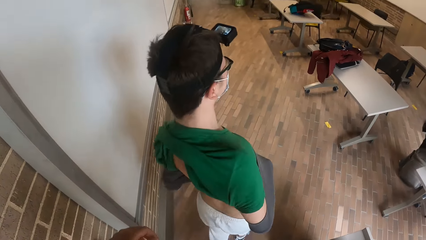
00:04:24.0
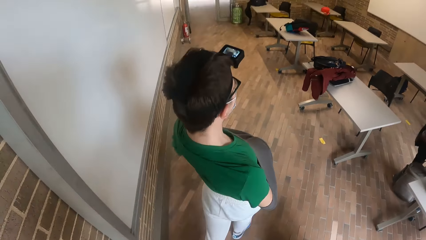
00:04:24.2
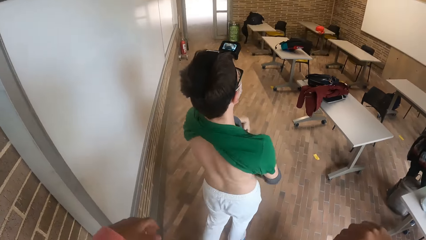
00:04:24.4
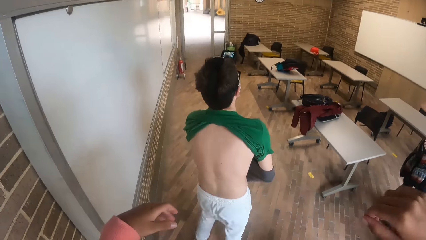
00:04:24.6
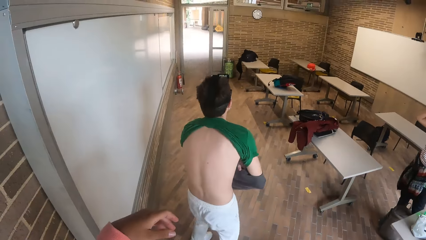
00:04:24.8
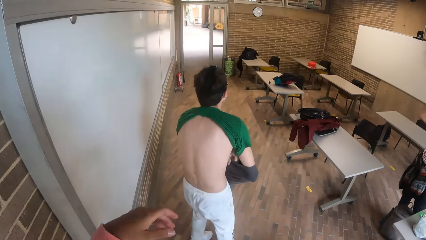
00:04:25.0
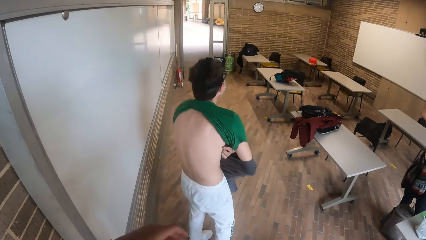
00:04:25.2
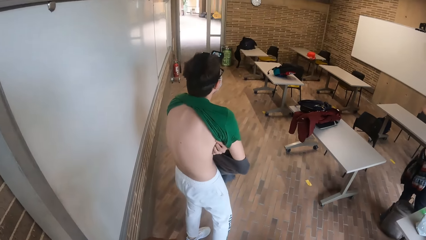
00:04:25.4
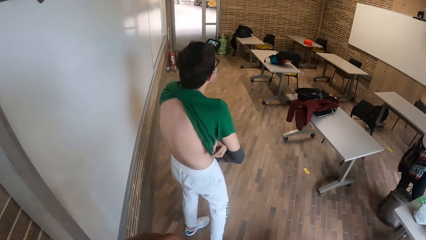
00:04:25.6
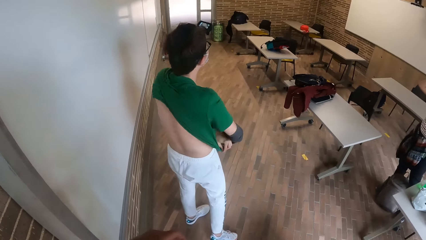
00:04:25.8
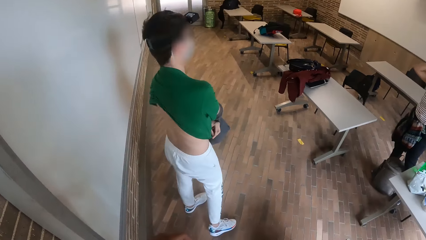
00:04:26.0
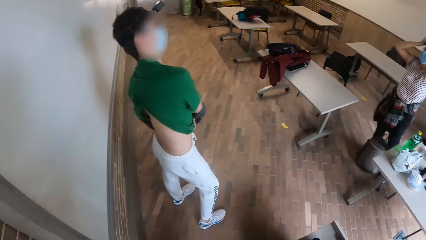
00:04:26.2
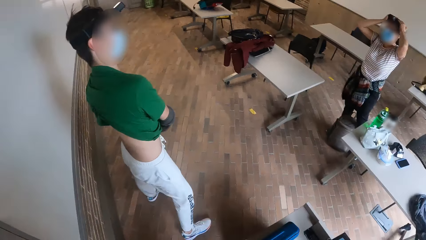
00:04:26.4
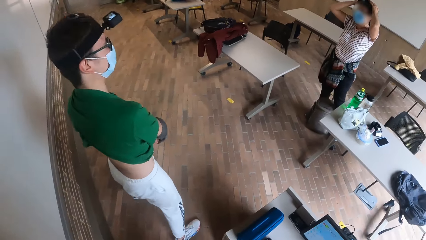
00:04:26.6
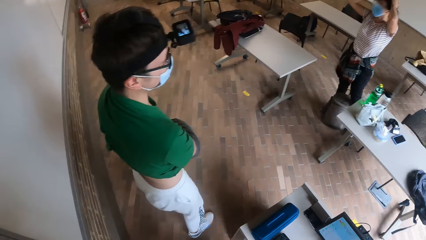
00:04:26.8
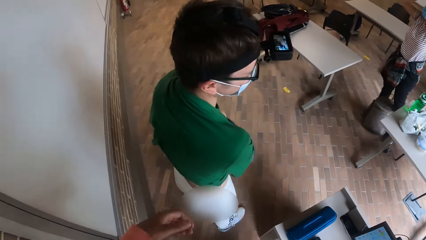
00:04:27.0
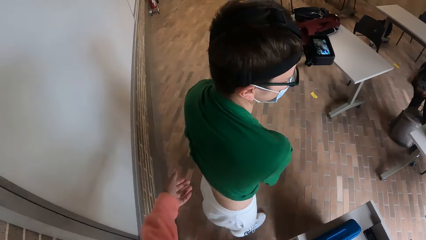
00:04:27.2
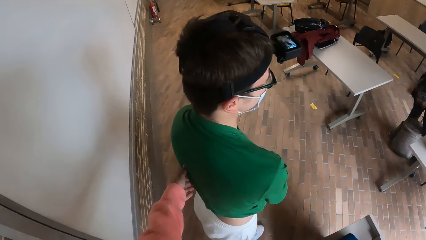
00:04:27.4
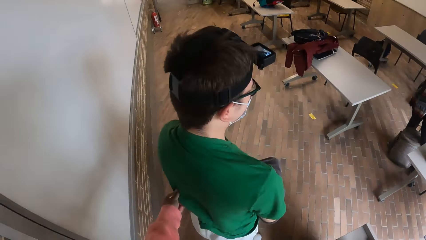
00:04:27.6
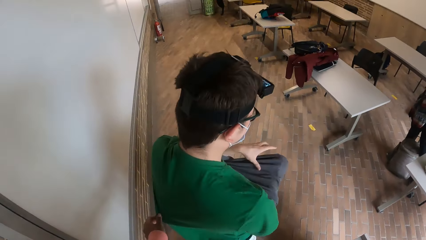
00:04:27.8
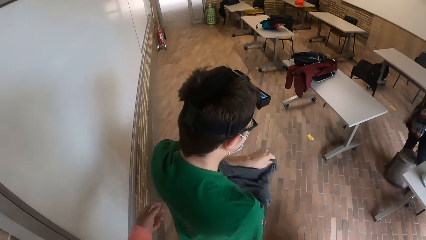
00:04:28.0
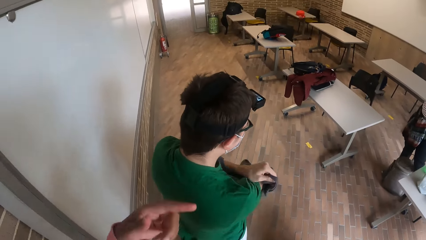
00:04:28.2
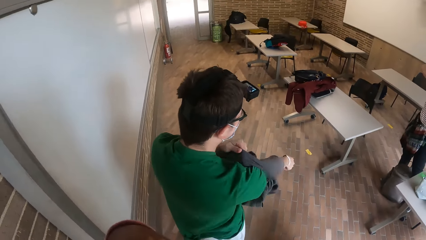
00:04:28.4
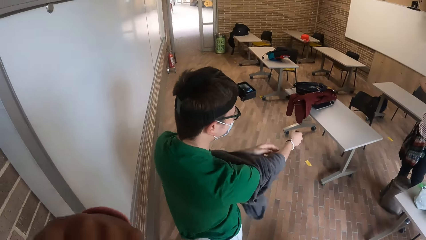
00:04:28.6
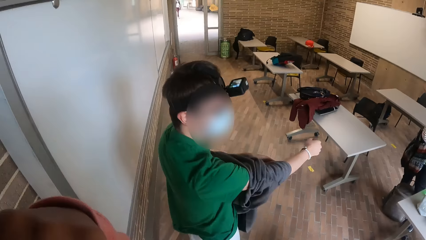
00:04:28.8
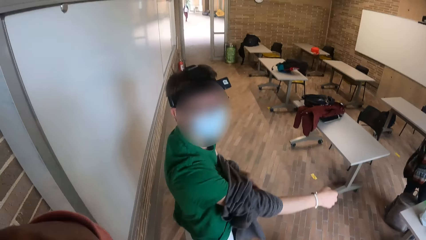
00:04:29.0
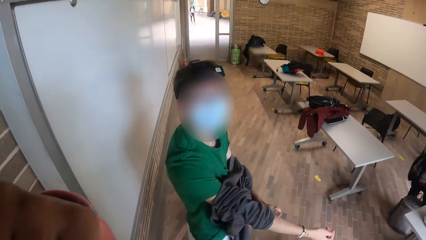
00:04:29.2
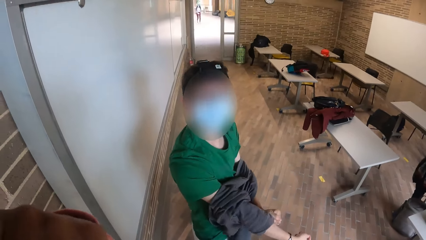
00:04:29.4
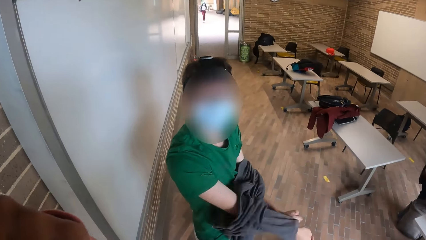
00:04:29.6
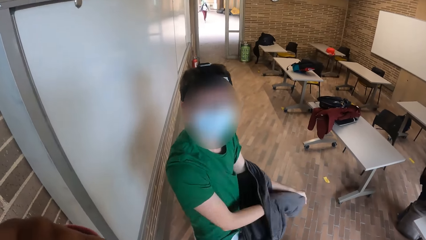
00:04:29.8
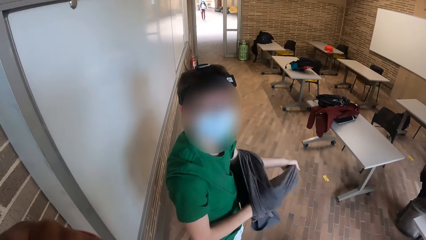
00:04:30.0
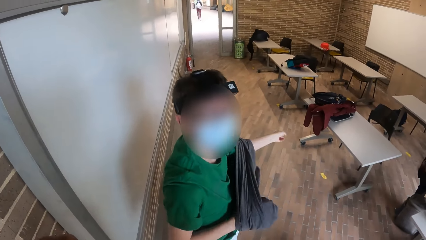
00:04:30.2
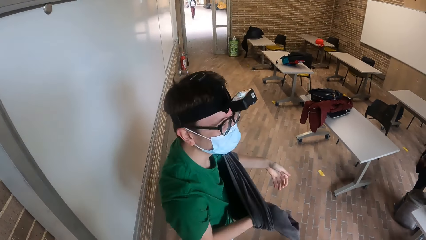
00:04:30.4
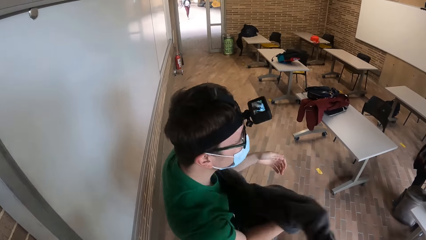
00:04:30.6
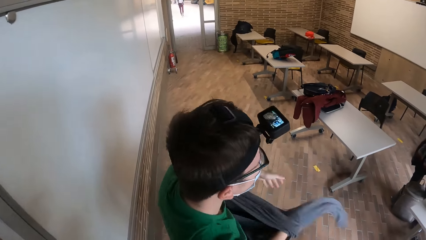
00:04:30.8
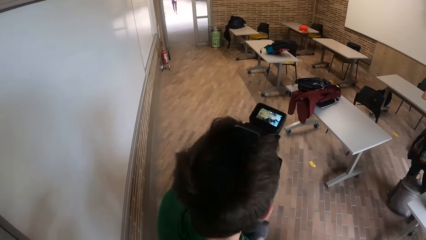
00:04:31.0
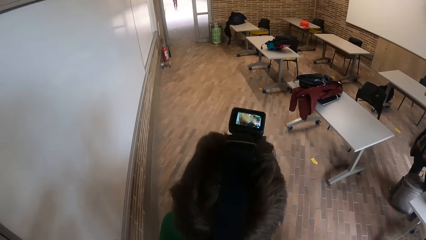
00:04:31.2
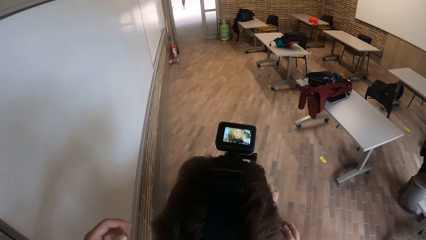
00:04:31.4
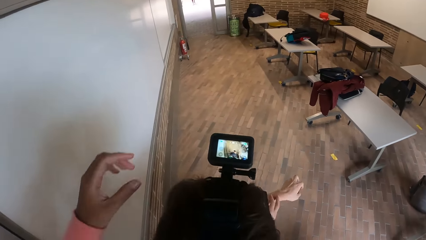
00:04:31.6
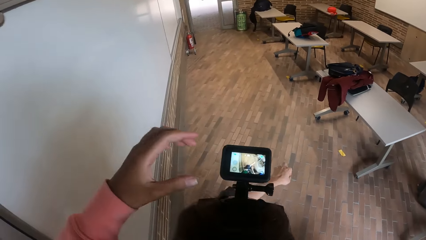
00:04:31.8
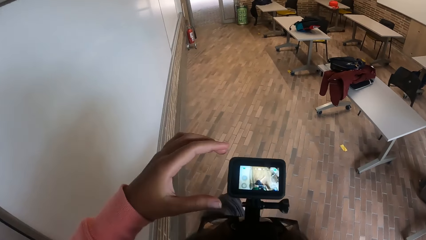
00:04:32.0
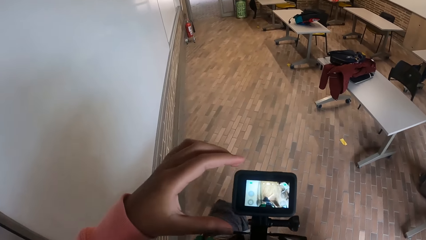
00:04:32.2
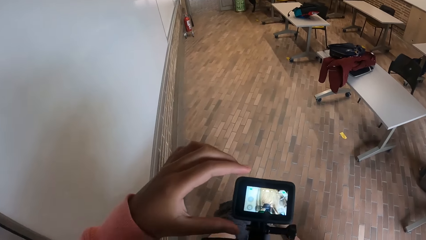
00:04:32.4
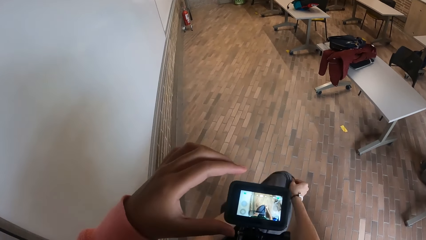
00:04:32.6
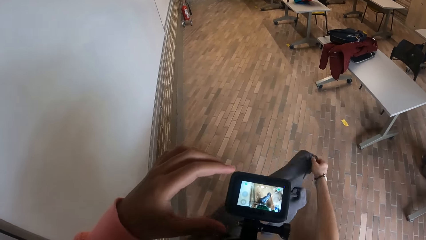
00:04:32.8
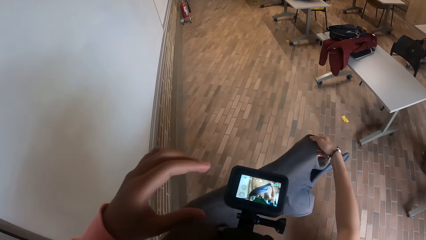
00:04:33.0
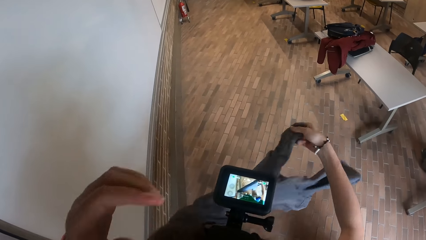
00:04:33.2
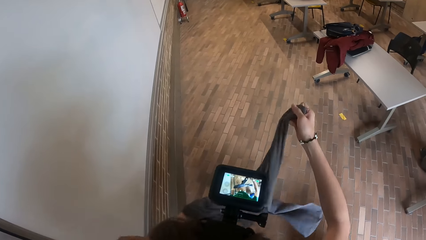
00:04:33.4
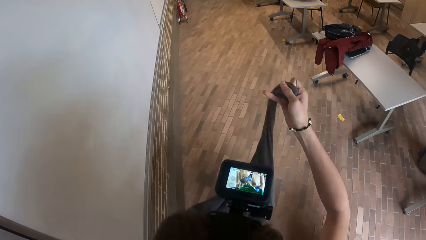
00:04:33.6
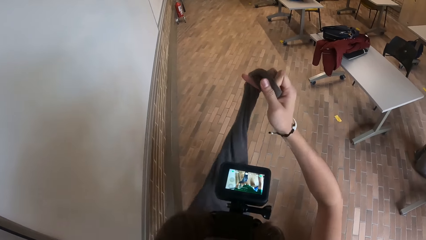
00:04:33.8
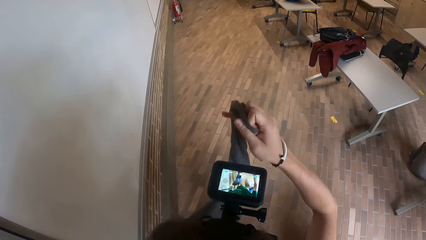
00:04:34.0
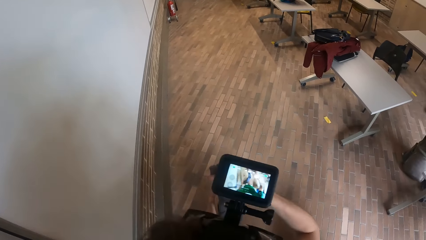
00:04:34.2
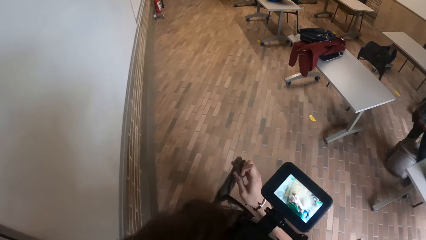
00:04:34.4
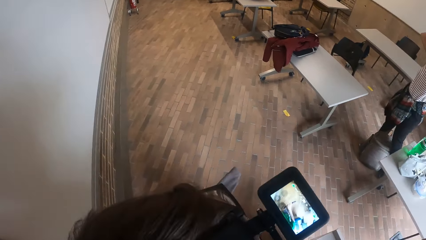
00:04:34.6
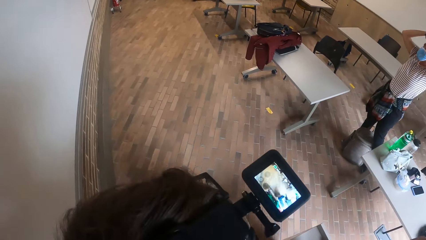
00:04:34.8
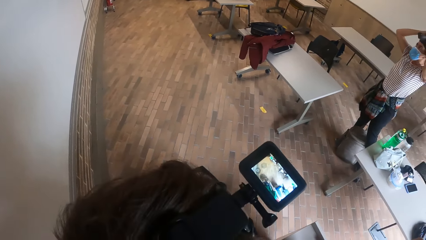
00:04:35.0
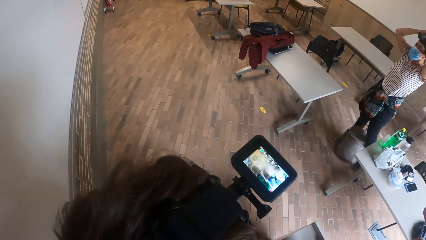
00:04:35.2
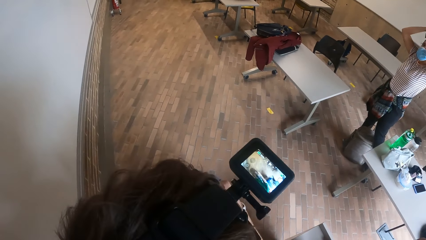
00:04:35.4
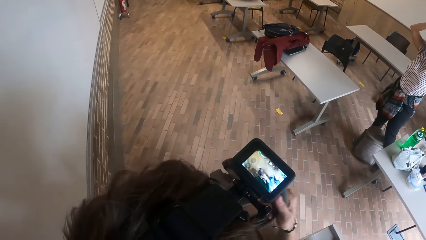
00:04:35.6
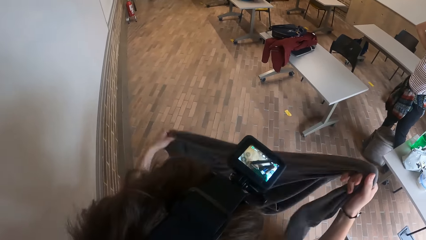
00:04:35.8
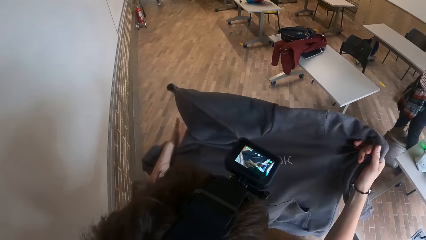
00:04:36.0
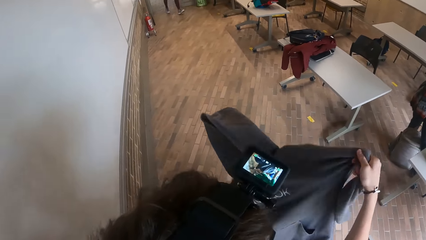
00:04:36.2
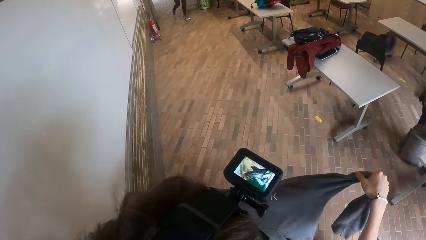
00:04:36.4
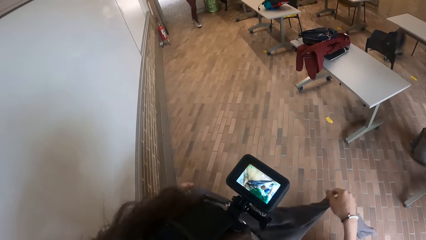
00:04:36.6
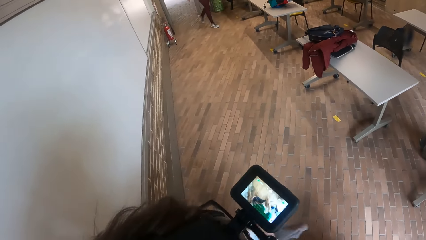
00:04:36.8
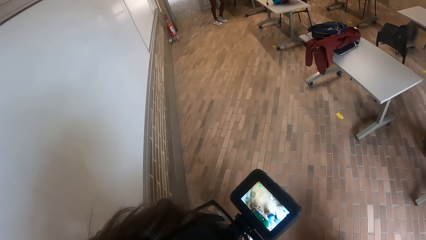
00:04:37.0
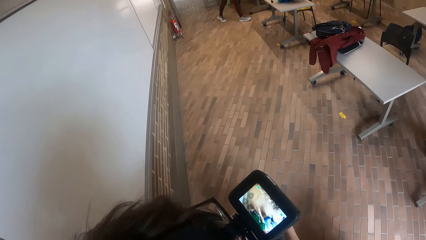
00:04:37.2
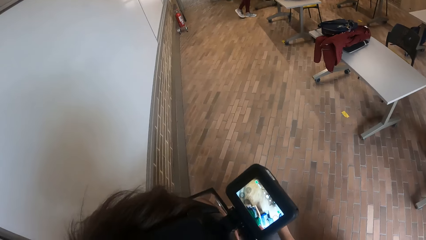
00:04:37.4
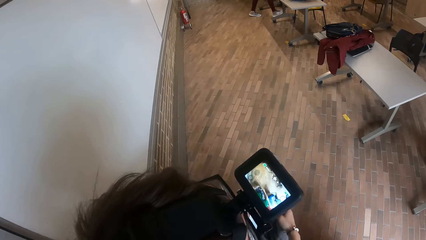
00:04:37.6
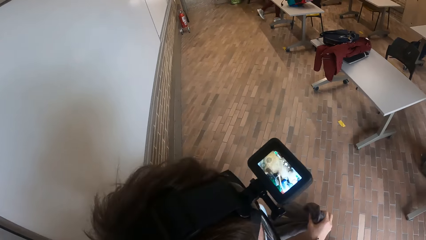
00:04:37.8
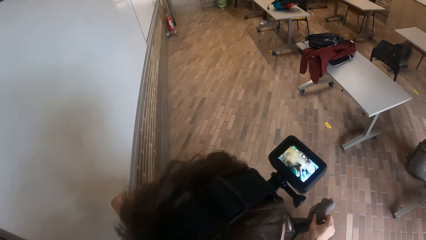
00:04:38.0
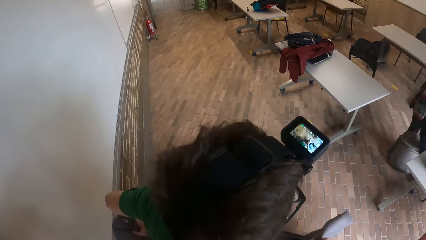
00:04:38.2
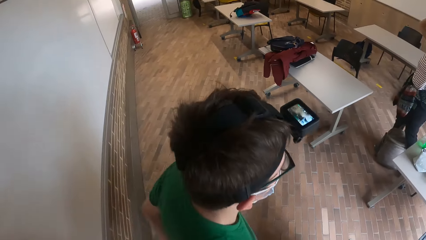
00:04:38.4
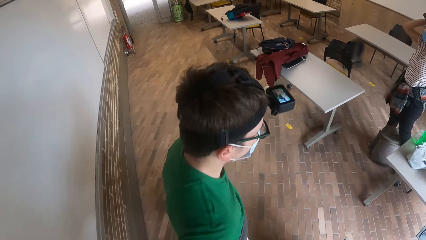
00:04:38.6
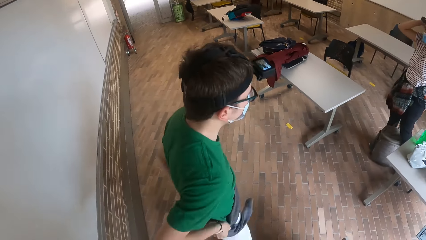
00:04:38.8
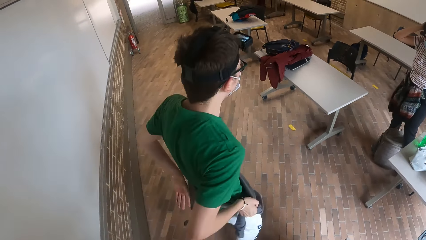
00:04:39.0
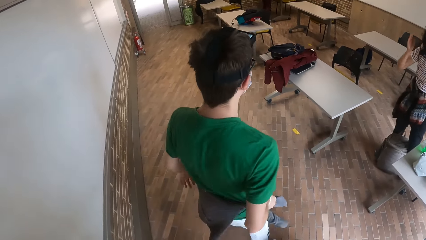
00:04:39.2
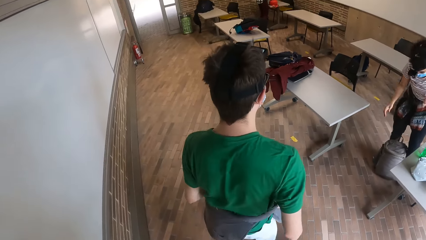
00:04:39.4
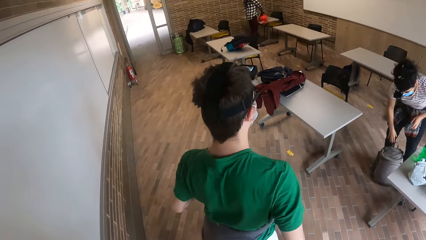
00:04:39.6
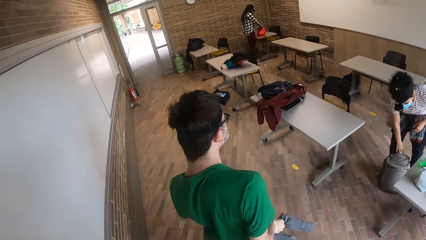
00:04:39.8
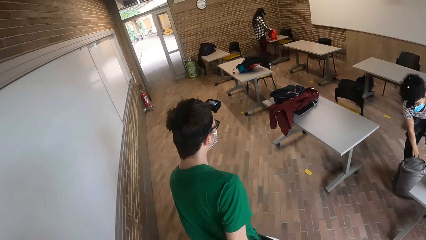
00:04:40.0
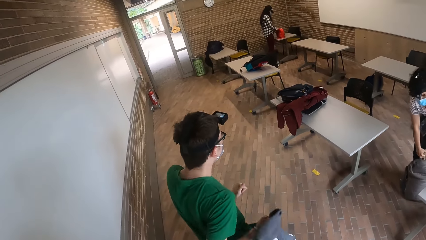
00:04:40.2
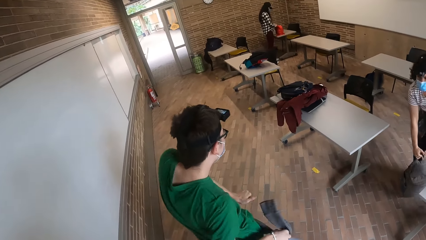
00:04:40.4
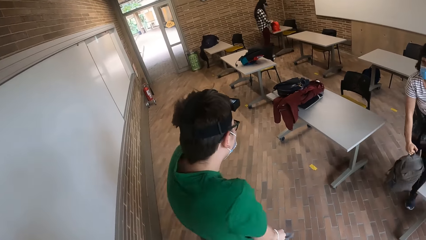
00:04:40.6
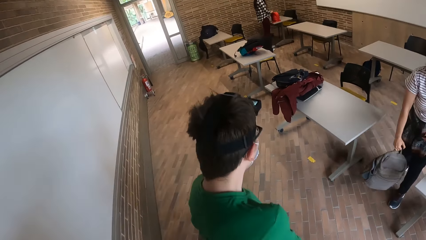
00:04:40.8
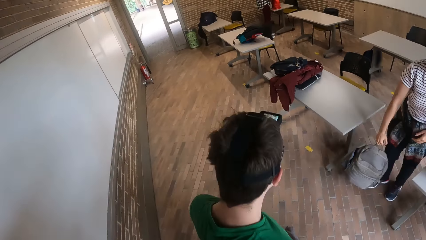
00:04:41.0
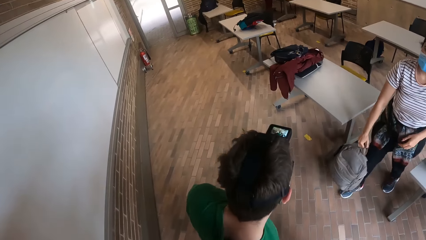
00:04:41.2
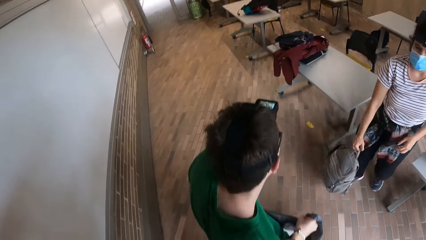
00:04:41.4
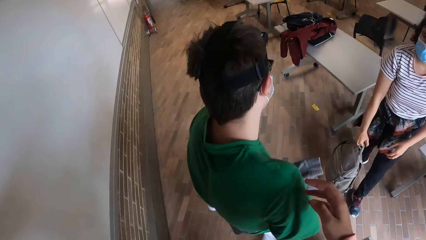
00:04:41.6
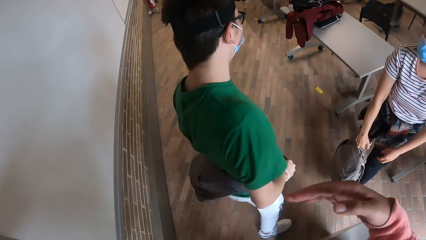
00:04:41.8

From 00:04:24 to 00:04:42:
The man adjusts his t-shirt with his left hand. The camera wearer adjusts the man's t-shirt with his left hand. He interacts with the man. The man looks at a person. The camera wearer adjusts the man's head camera with his left hand. The man ties the pullover around his waist with both hands and dances. A woman carries the backpack from the floor with her right hand.
